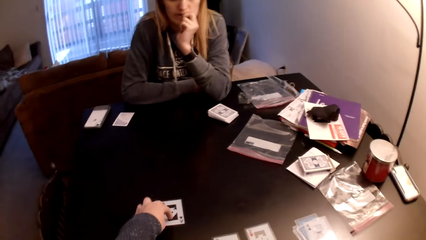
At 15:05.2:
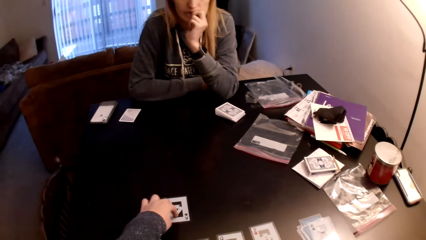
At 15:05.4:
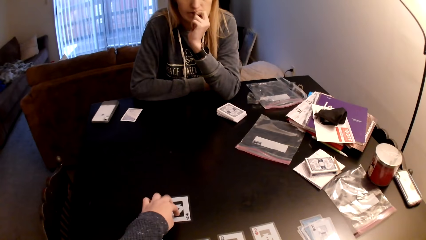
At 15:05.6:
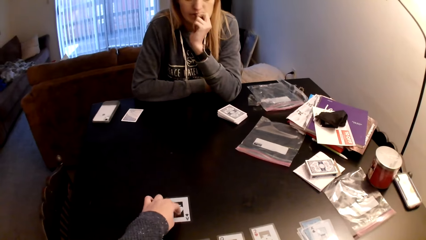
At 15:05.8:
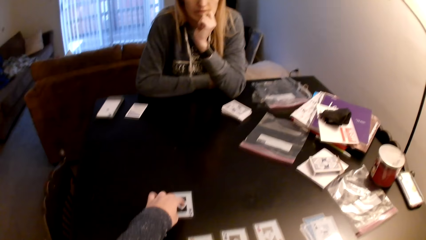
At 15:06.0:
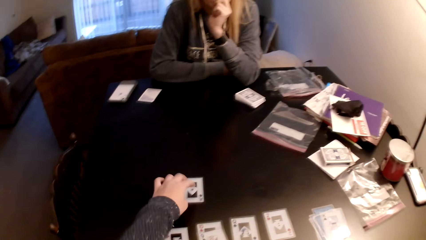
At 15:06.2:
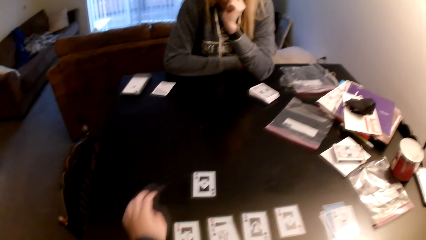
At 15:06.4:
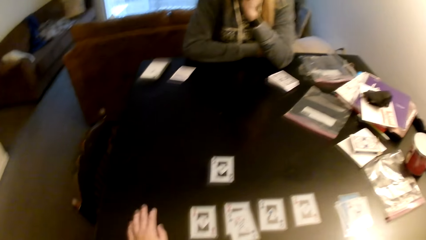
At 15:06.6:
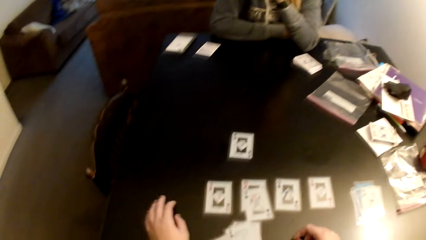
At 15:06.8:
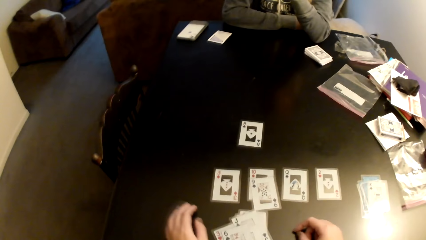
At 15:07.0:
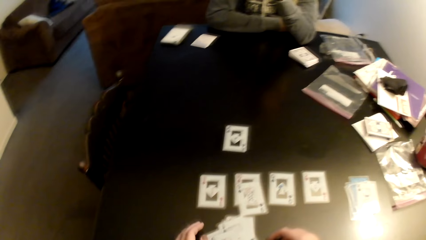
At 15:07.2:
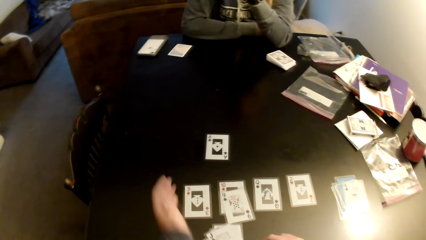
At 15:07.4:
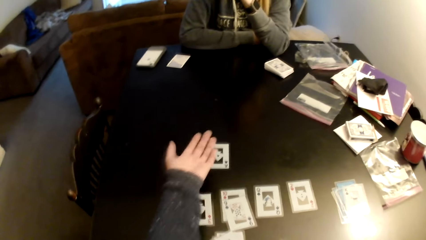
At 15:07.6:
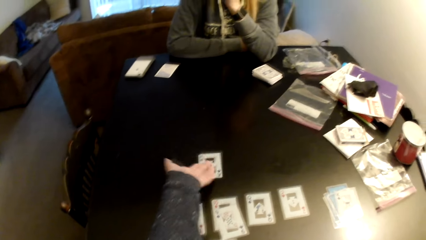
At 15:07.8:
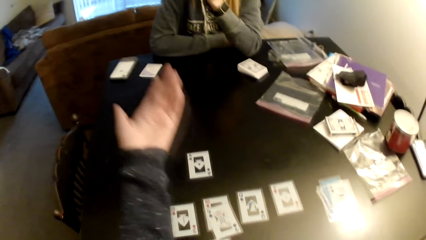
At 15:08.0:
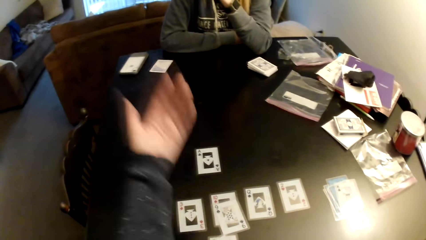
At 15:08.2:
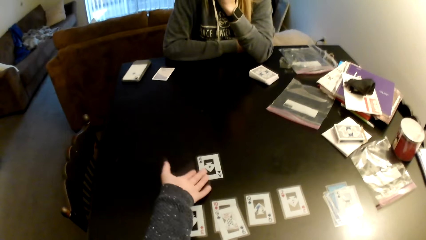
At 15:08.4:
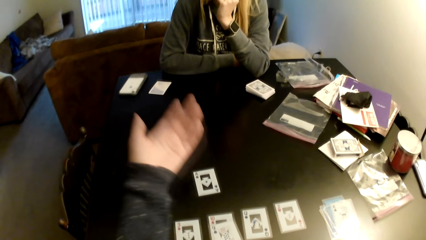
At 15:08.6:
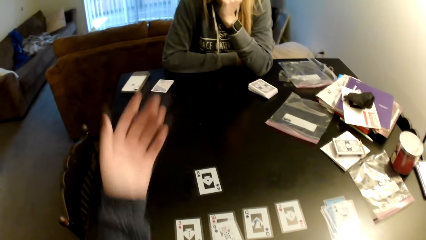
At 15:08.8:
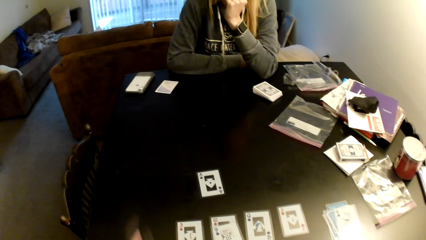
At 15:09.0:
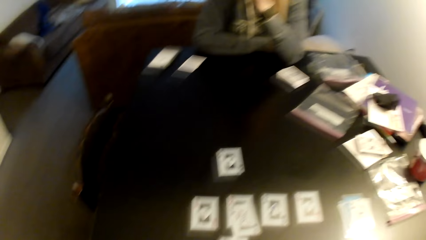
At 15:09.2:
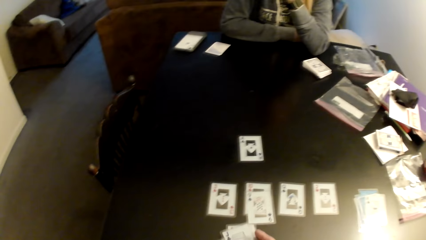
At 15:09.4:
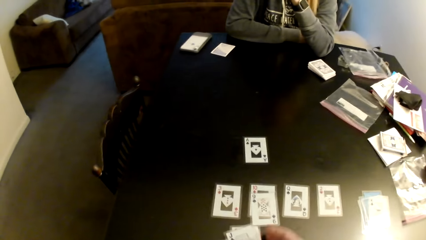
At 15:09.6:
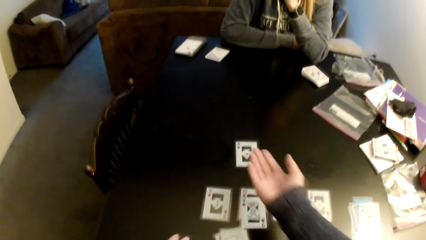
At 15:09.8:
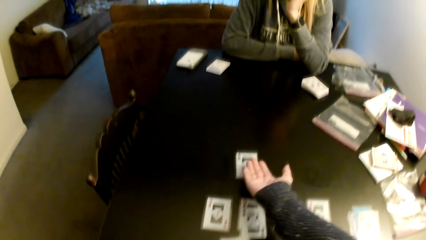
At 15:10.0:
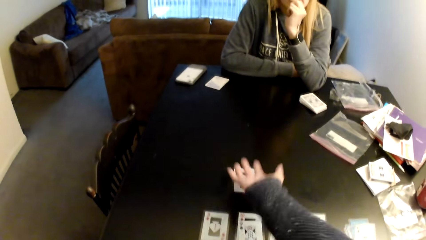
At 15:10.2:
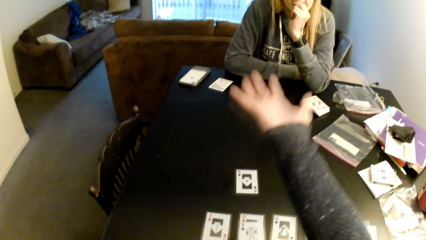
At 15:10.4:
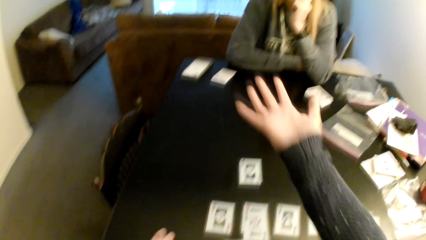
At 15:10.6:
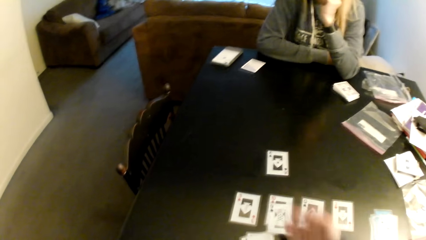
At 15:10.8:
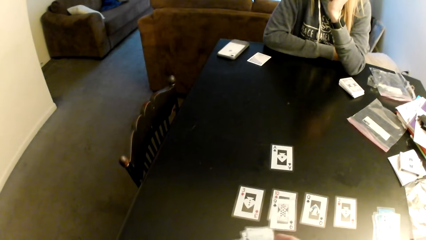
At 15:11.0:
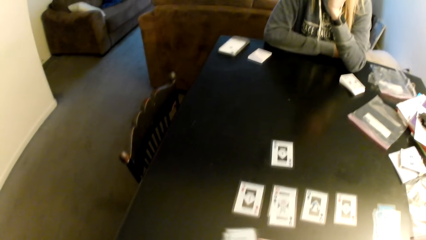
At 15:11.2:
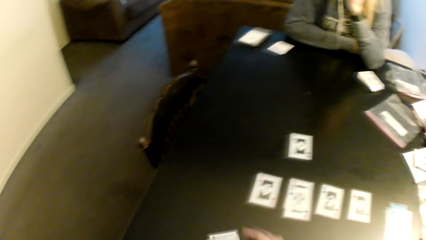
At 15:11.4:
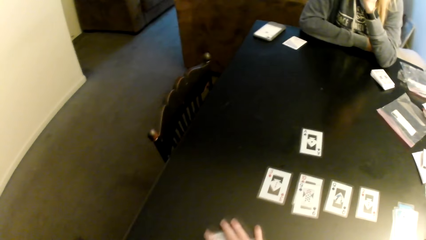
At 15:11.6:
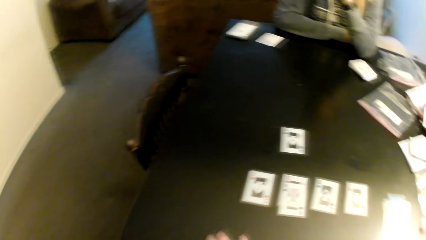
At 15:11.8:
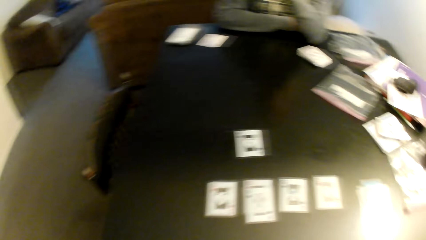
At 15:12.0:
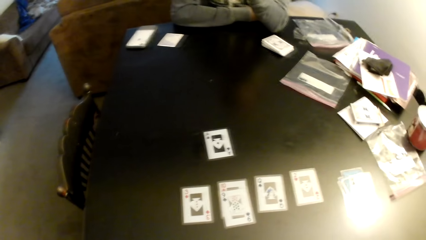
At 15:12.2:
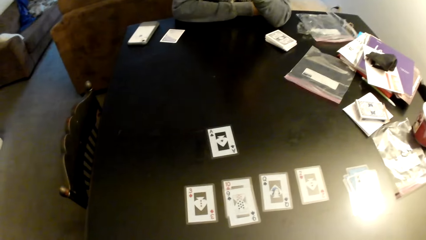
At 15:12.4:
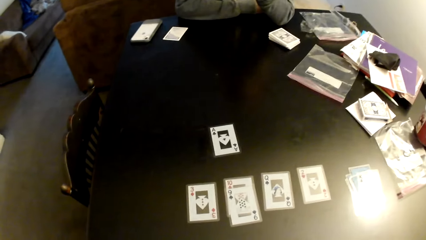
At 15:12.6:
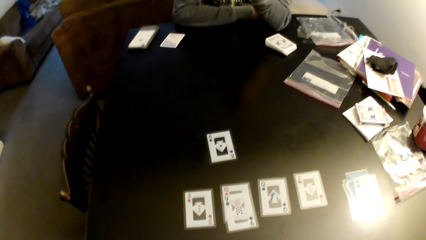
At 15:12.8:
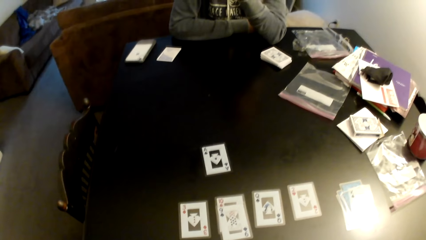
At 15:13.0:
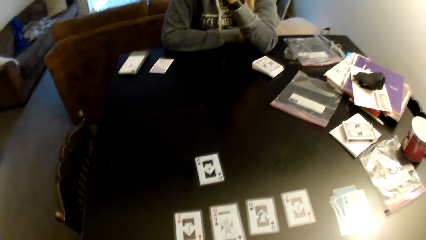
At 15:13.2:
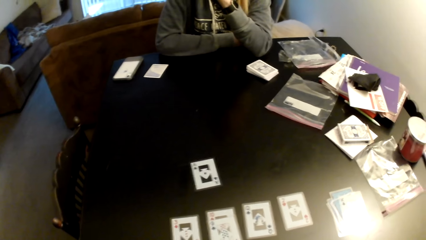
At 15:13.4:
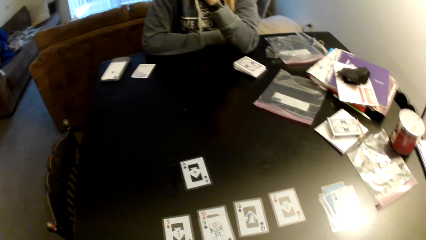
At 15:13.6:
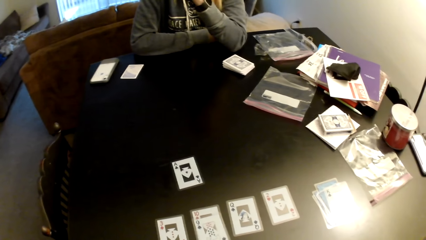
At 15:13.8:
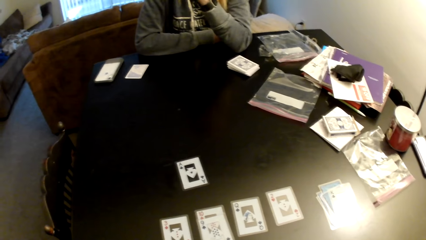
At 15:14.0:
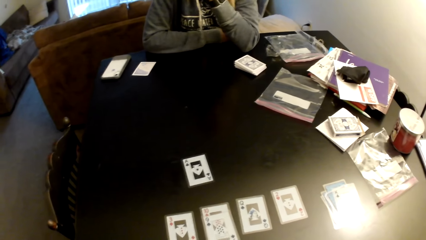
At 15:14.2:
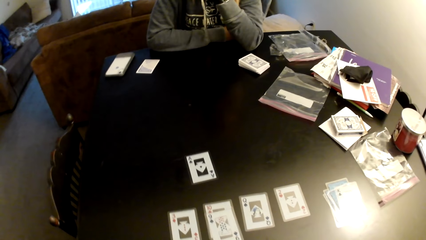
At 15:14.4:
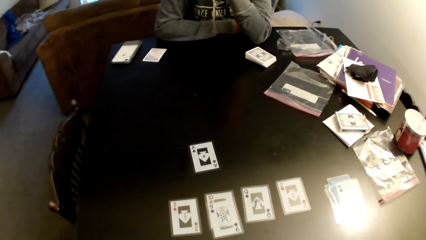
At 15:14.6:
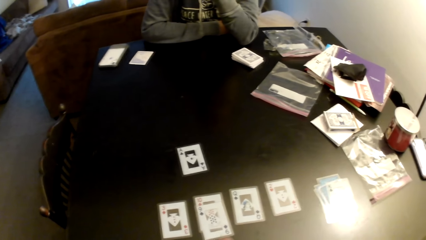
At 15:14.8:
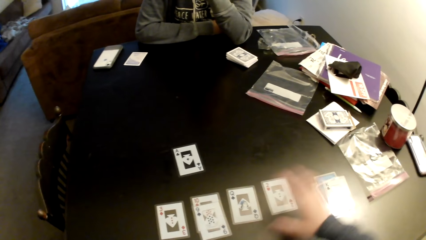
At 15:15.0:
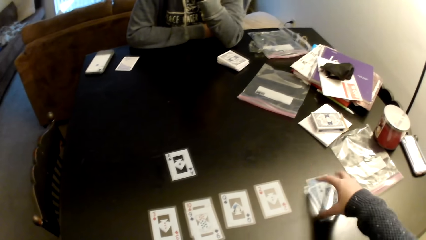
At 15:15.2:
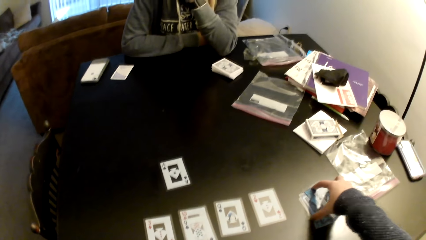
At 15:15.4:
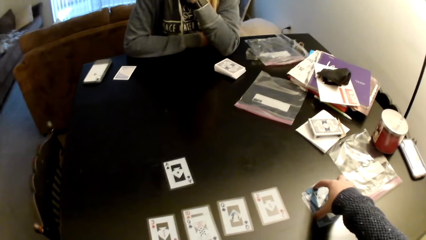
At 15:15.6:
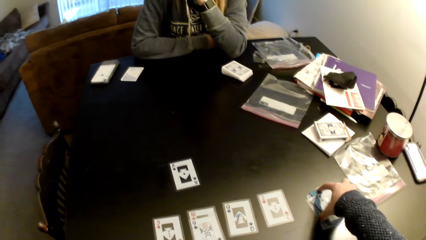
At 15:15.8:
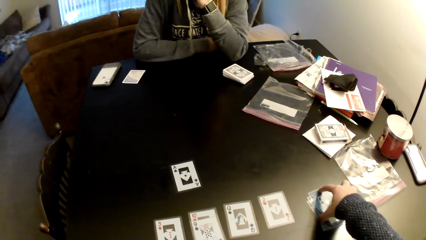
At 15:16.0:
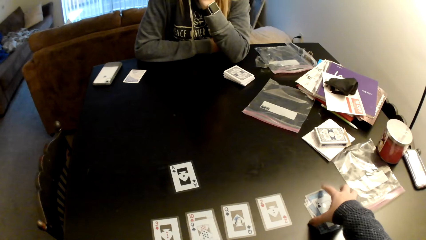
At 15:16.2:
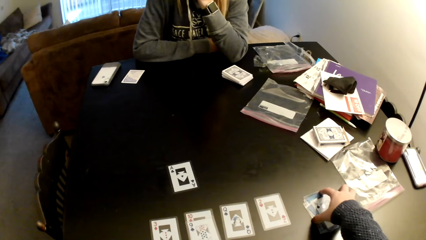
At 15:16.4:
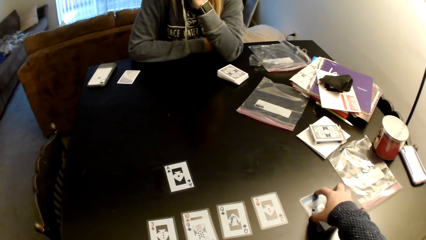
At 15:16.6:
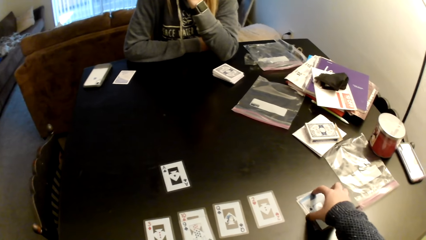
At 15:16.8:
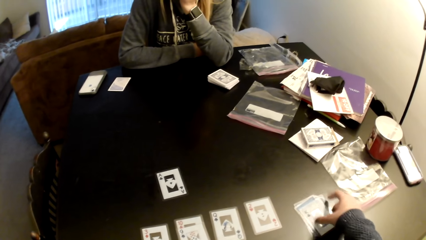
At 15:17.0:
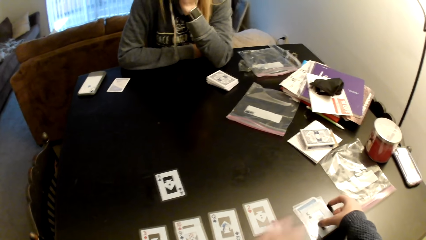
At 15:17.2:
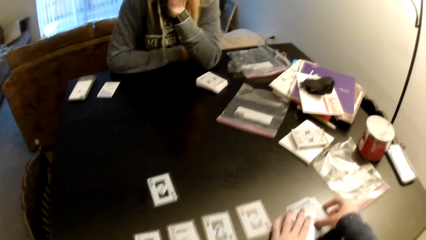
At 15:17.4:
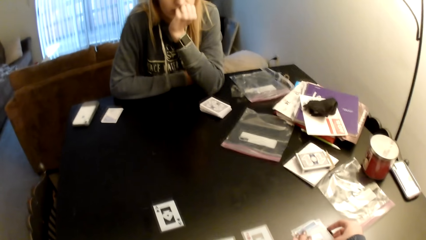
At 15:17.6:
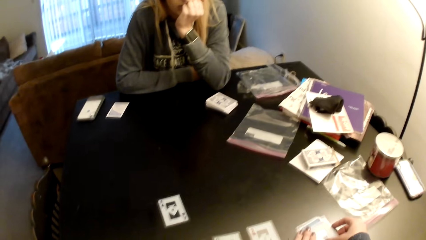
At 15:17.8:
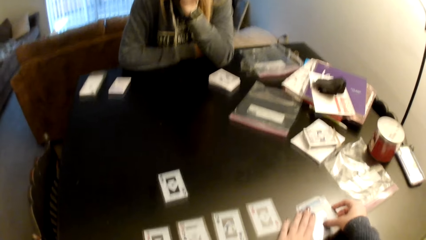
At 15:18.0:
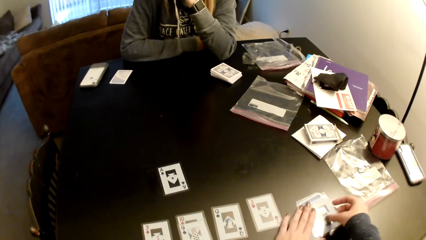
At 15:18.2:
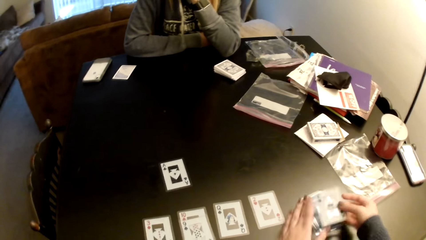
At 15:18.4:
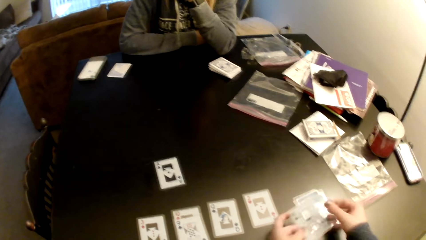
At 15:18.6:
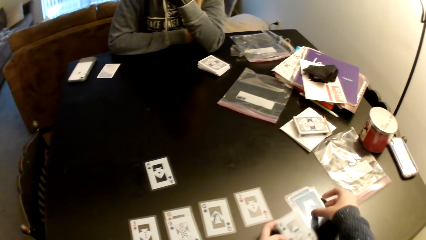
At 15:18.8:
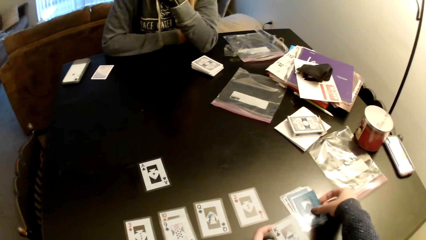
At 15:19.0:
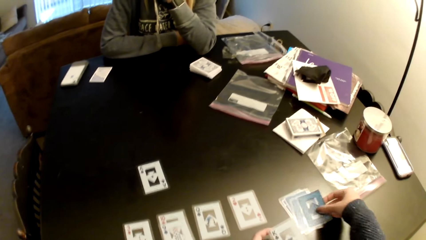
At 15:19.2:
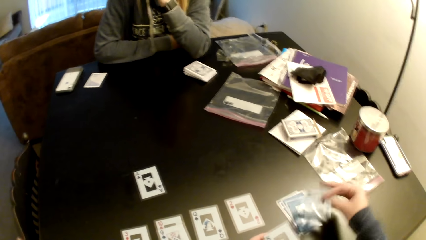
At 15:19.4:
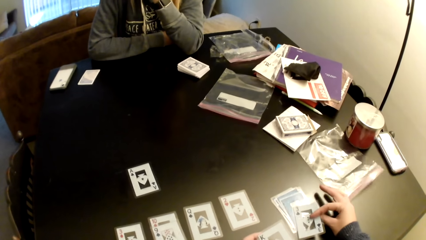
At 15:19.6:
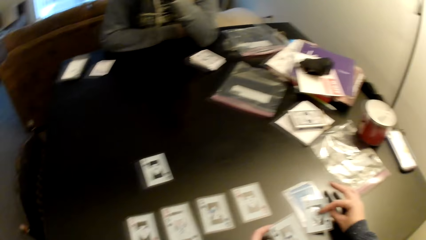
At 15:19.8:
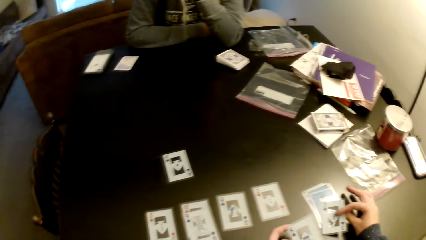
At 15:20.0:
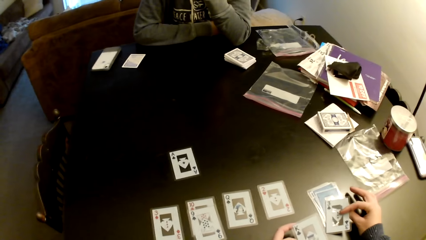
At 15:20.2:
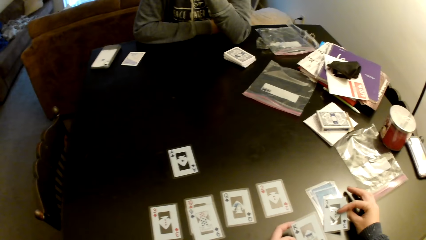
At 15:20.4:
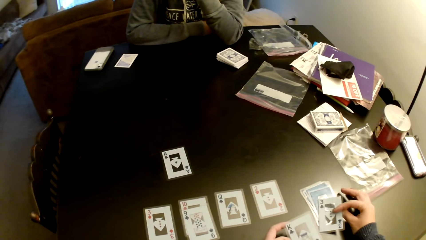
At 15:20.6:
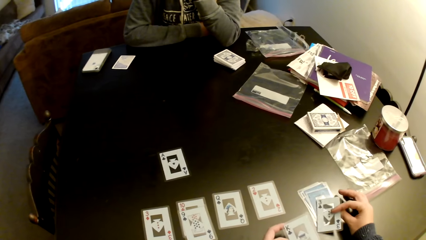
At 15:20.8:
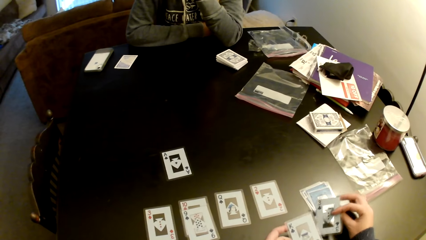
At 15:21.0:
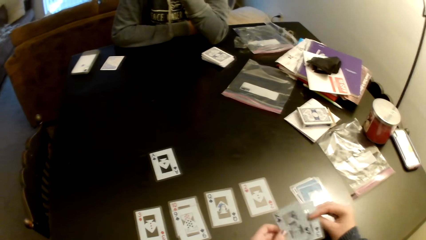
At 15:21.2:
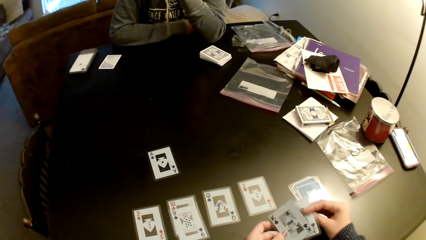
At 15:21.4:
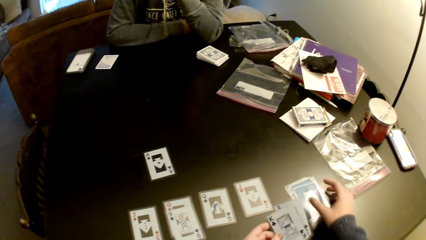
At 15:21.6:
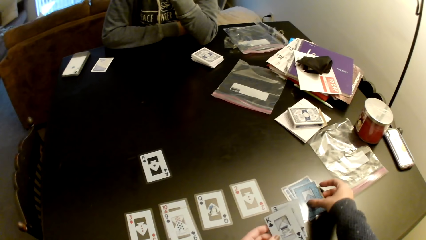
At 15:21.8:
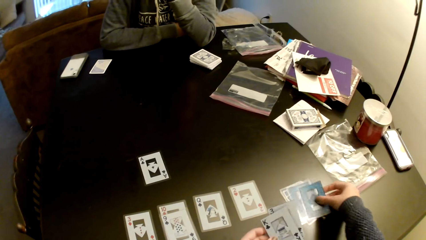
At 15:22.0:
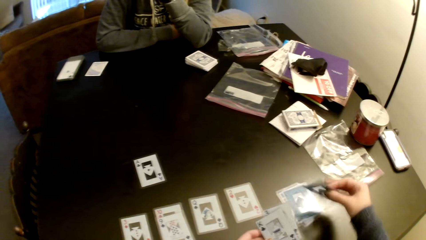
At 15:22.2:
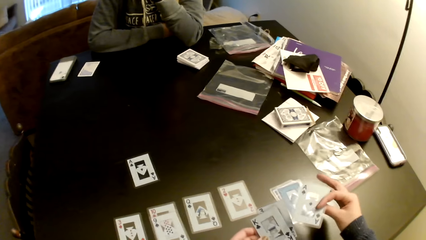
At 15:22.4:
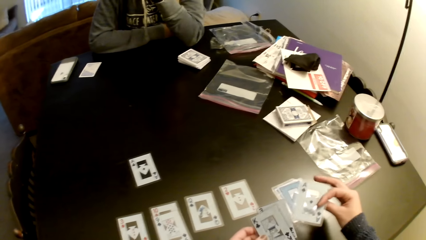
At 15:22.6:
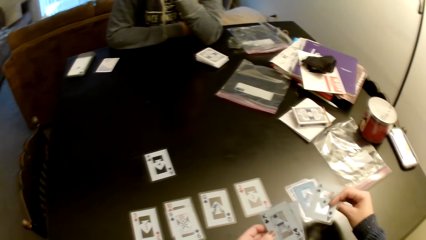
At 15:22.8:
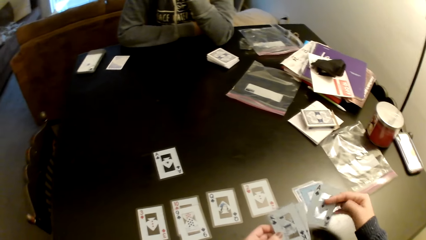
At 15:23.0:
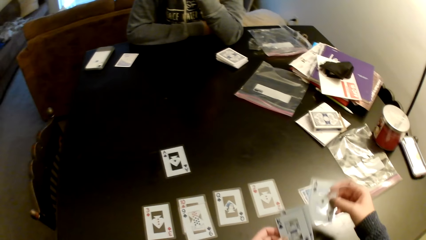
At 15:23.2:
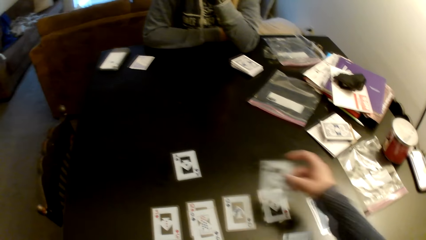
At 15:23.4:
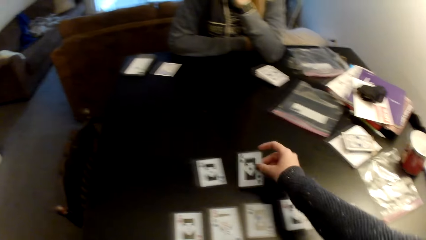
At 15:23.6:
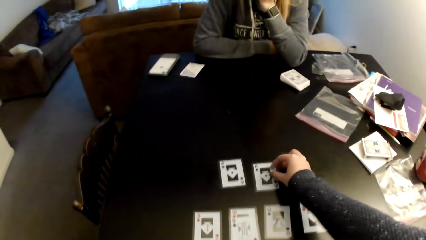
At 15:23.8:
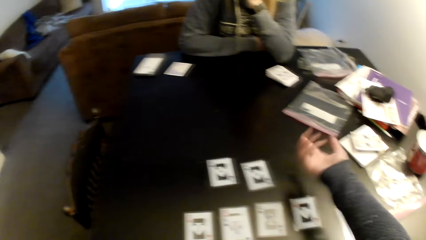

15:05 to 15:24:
The camera wearer holds a card. They point at a card on a table. They pull his hand off the card, hold the table, and gesture his hand. They move her hand over the table. They push the cards aside and gesture his hand. They push the cards aside on the table. They look around a room. They align the cards. They move the cards on the table. They hold the cards with both hands. They pick up a card and switch the card to the other hand. They pick up a card and flip the card on the table. They switch the card to the other hand. They pick up cards and flip the card.
